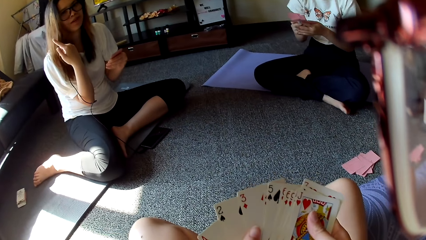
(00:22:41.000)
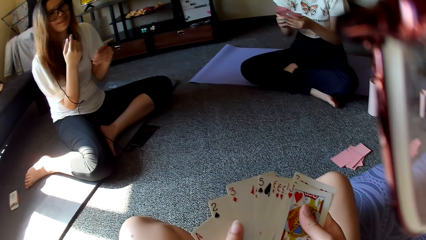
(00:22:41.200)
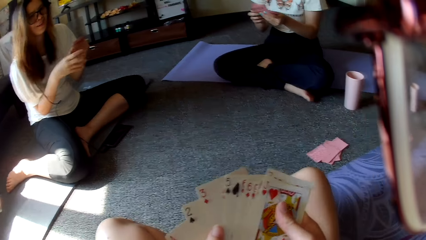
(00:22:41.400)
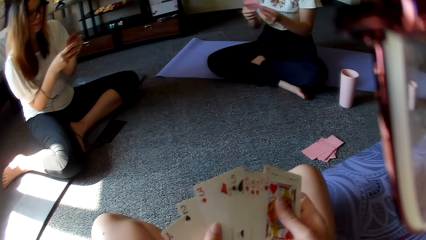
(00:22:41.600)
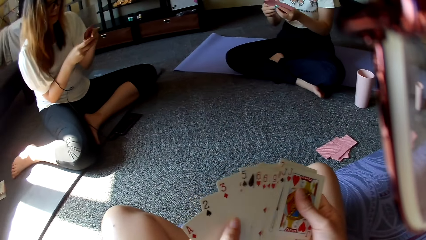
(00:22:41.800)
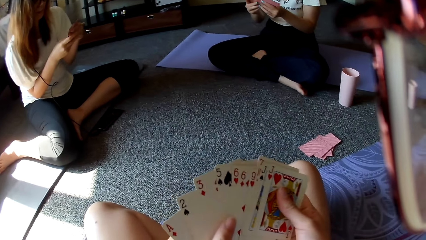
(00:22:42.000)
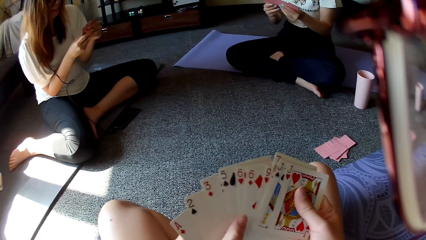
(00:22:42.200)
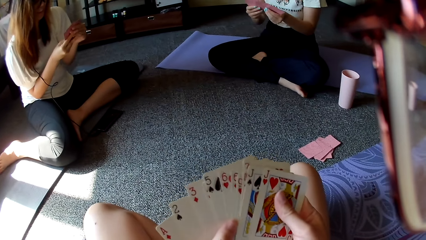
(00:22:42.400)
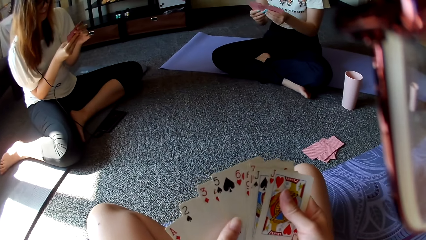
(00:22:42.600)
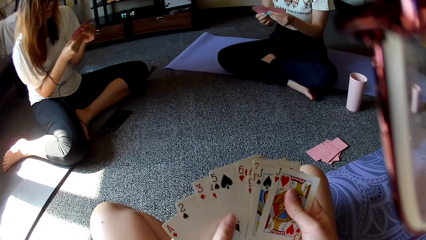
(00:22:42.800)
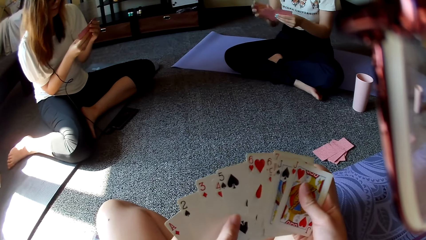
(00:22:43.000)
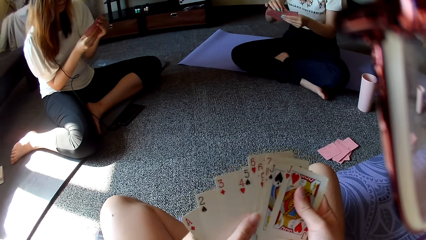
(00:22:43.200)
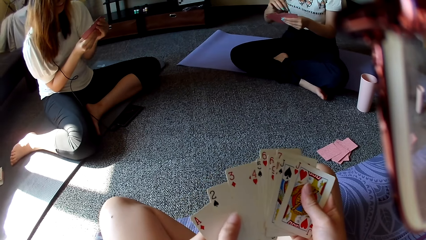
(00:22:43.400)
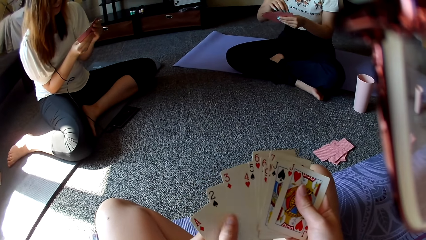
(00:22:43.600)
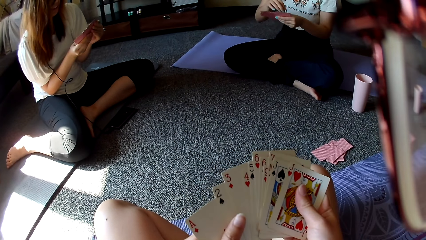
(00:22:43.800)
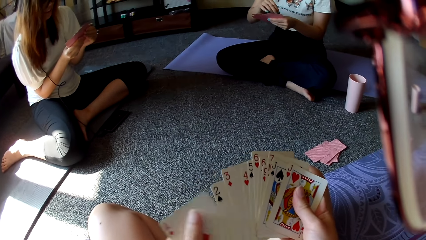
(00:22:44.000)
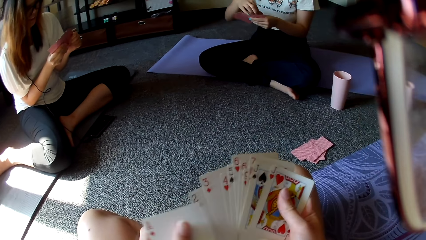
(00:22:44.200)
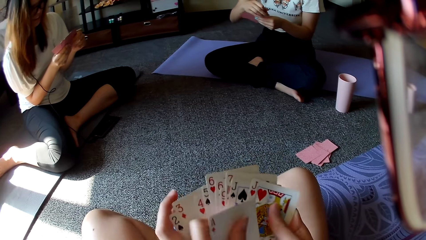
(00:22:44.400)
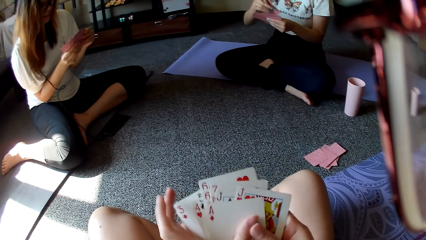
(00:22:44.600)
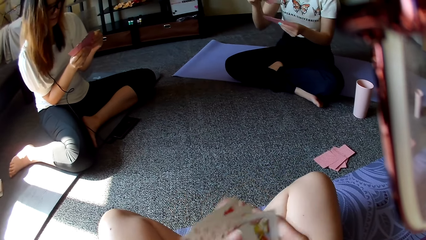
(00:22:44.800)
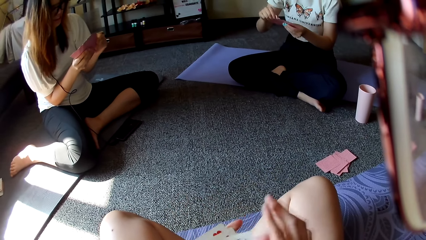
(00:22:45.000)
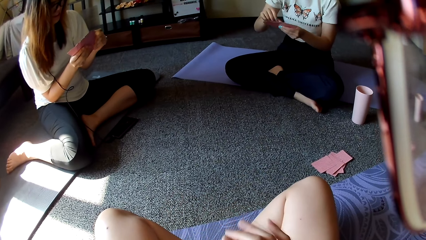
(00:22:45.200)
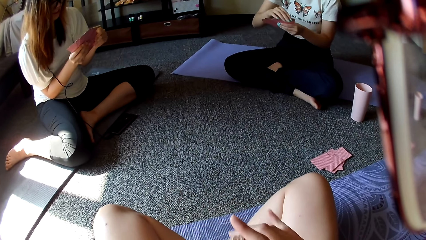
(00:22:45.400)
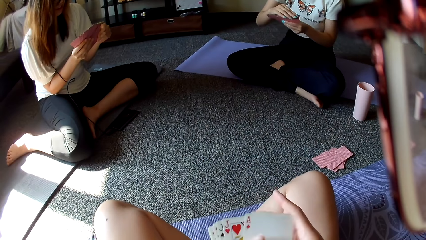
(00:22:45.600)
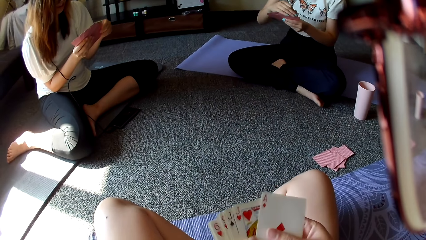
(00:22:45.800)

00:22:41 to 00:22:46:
A person shows a hands sign.

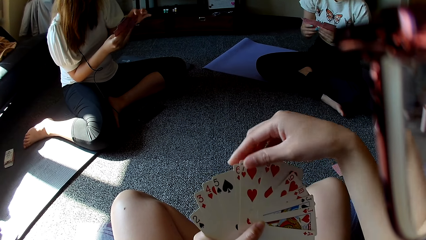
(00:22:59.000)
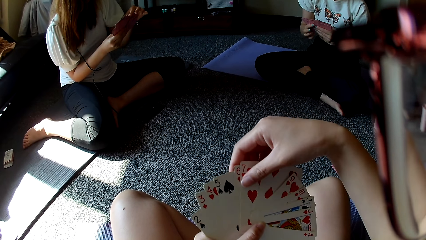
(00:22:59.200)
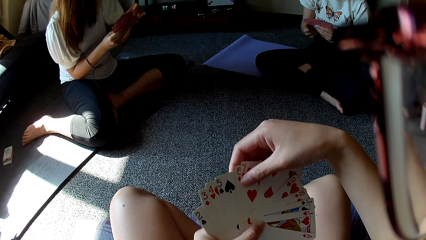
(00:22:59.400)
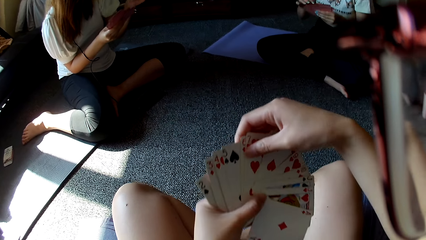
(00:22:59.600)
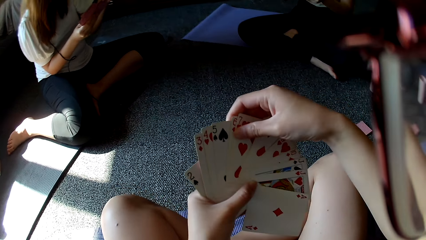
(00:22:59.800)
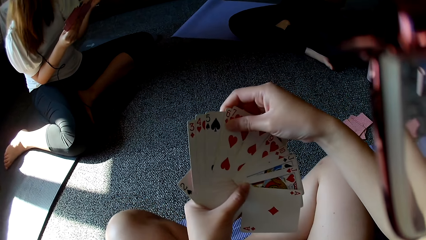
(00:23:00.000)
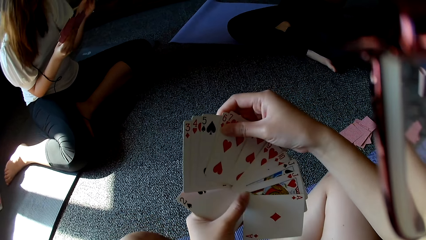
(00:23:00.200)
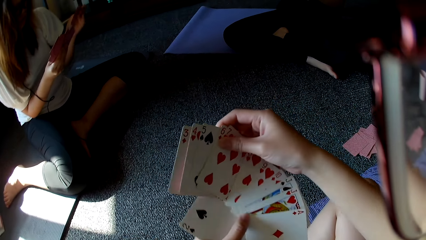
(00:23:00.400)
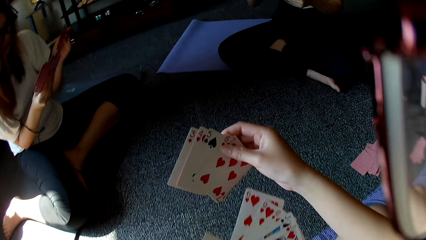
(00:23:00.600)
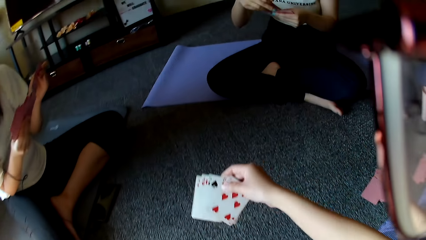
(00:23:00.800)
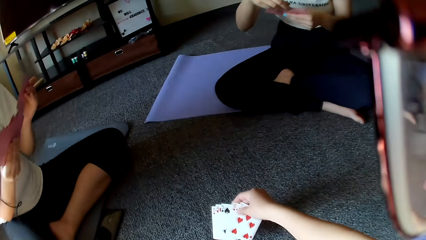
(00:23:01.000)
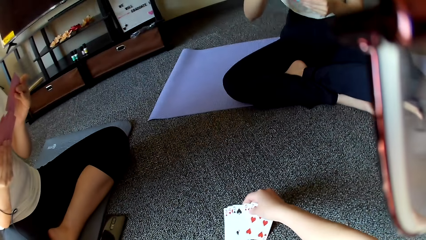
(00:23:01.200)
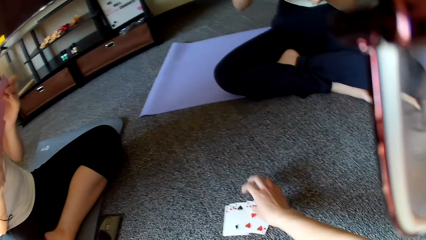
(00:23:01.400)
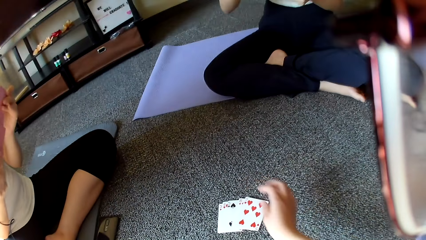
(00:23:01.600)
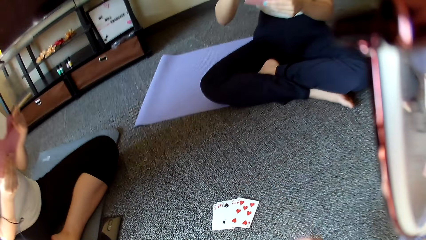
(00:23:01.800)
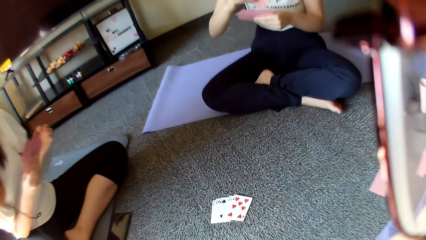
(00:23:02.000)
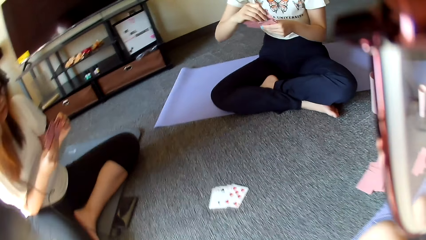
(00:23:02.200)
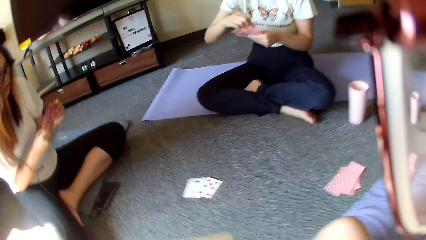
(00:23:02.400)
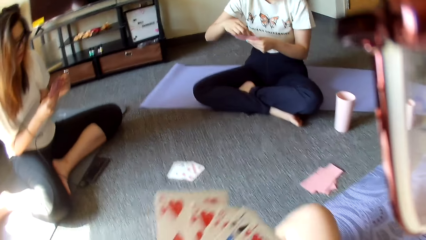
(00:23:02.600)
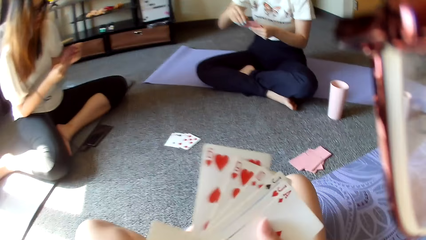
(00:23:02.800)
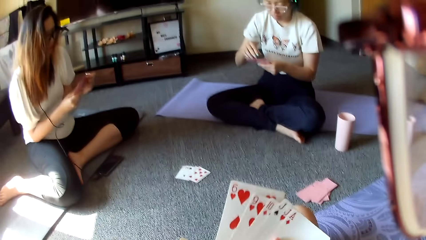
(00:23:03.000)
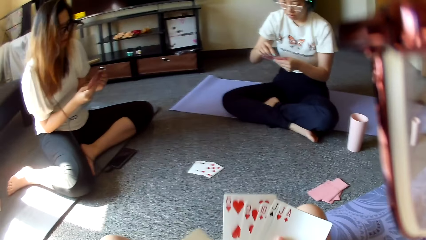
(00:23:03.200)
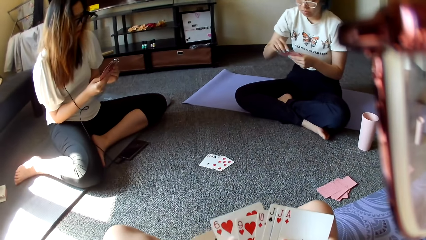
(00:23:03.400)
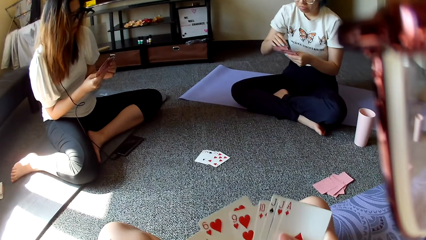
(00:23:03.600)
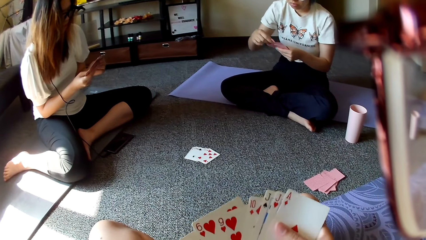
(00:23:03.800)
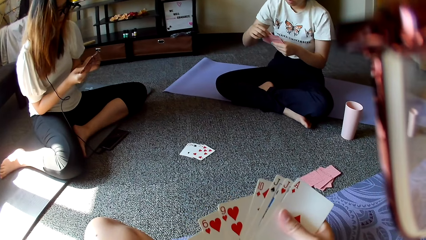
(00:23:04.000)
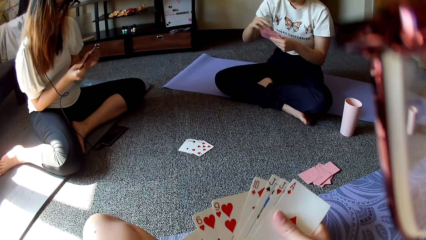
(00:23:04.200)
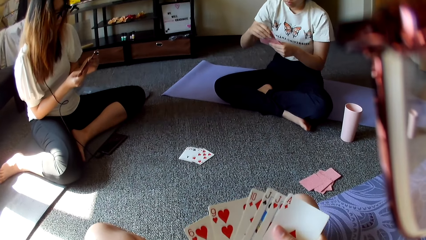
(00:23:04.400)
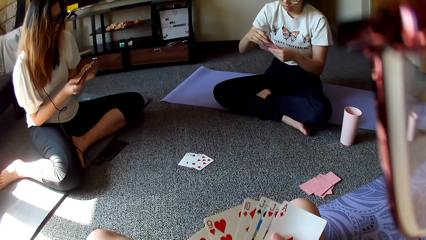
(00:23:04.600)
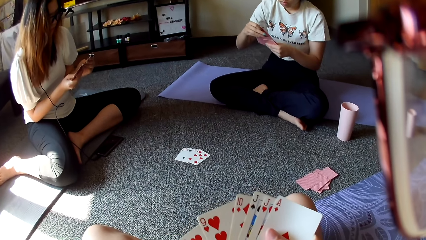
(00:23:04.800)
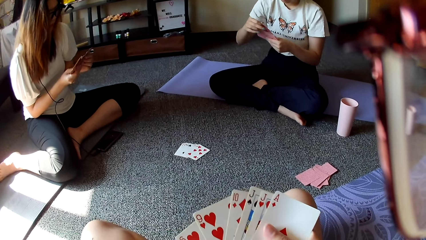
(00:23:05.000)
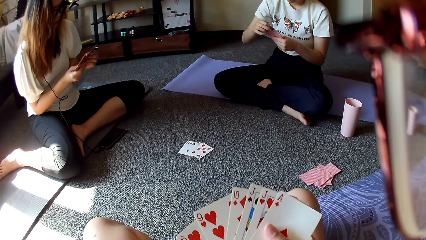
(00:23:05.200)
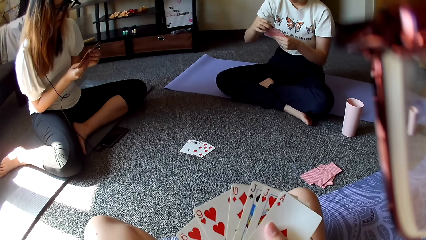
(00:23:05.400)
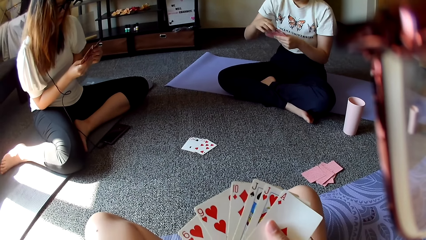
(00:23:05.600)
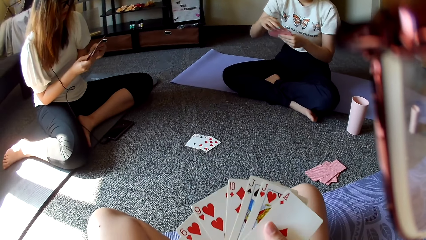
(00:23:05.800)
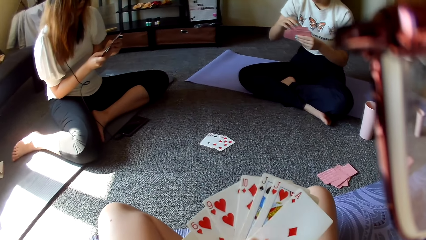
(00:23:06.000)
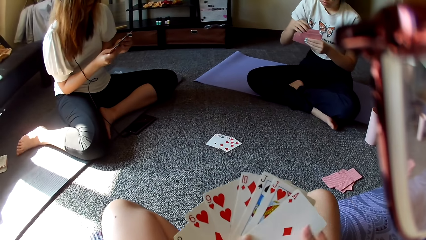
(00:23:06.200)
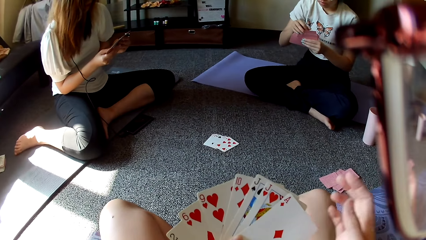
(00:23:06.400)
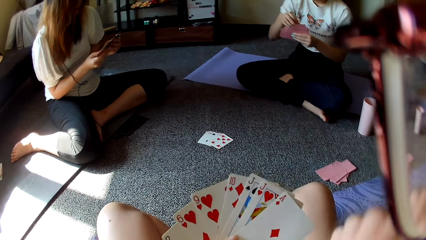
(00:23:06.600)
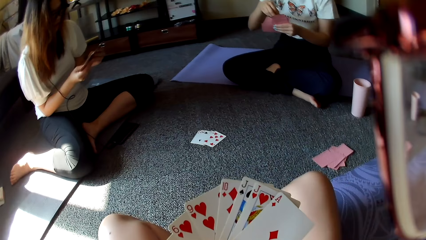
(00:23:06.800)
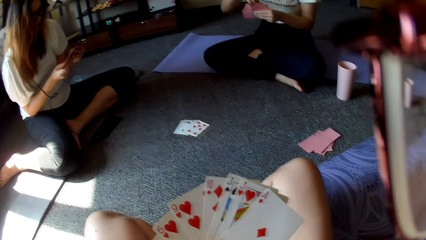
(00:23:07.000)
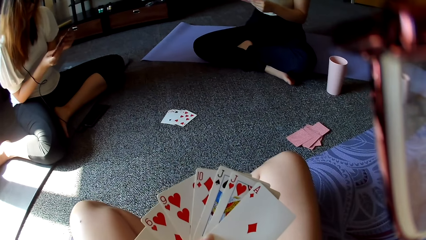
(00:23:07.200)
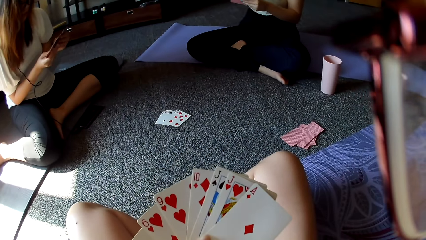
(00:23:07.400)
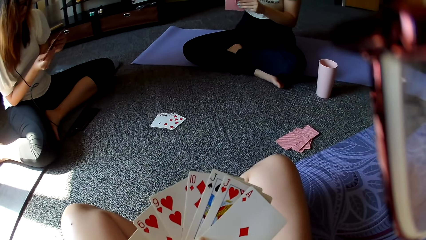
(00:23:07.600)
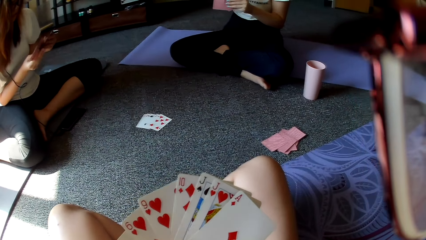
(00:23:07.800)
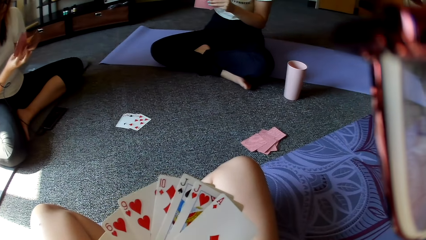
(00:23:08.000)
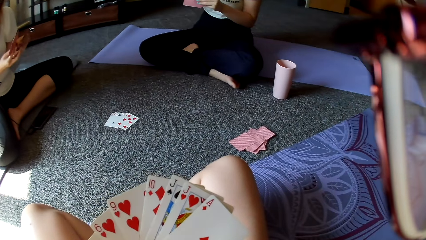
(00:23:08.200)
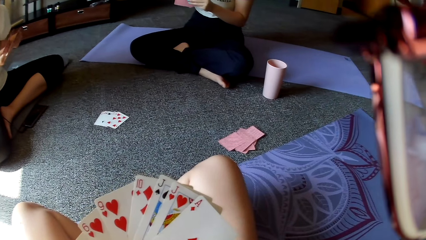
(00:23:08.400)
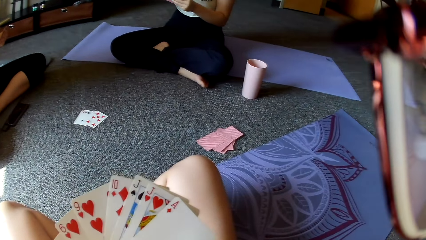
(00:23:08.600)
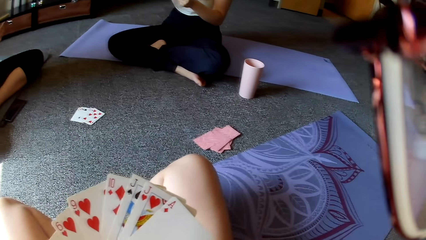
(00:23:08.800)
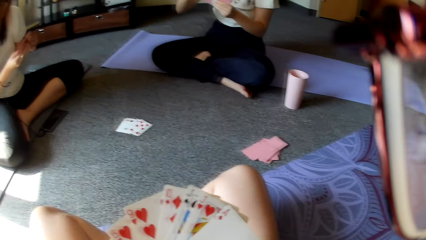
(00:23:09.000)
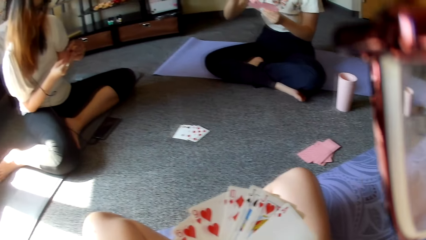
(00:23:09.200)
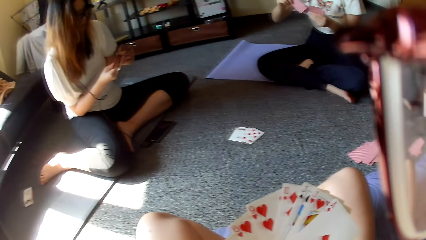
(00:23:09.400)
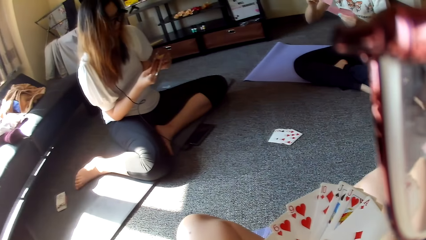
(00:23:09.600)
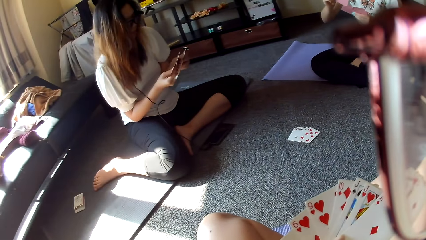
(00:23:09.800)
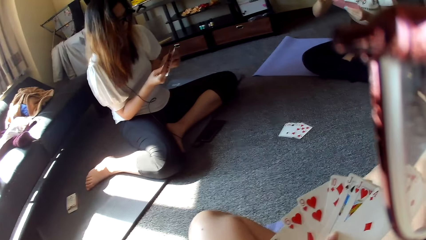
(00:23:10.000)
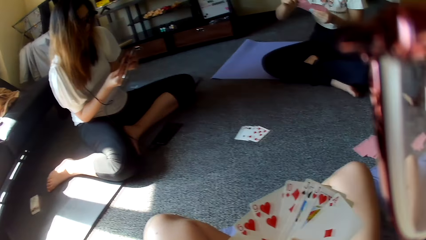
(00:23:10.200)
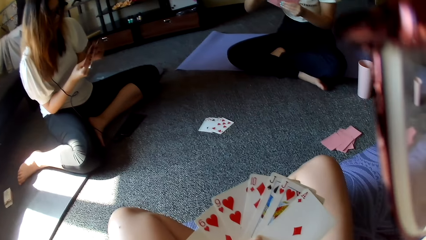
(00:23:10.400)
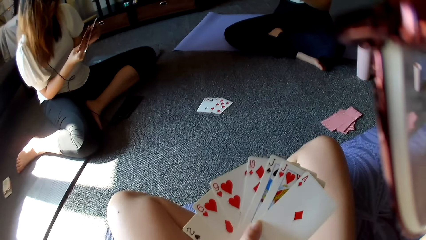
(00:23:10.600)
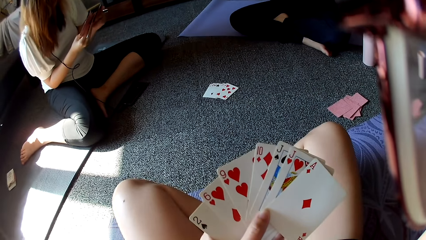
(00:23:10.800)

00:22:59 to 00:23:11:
The camera wearer puts the card down.
